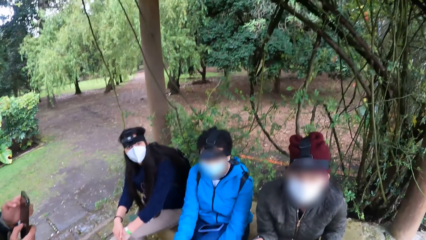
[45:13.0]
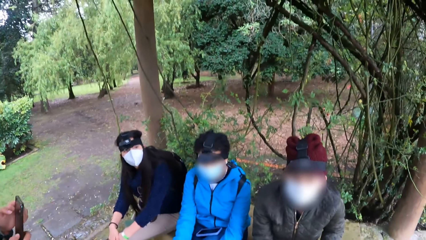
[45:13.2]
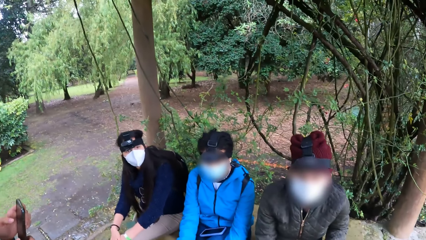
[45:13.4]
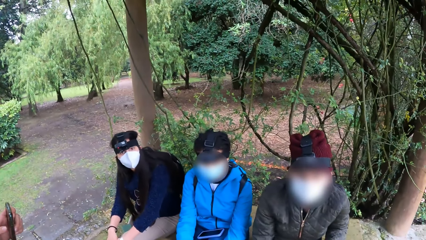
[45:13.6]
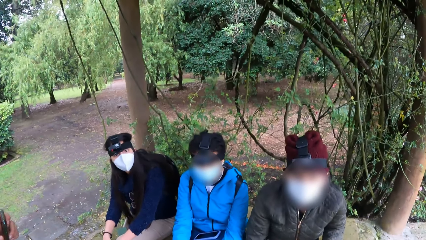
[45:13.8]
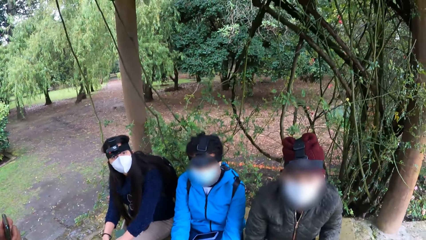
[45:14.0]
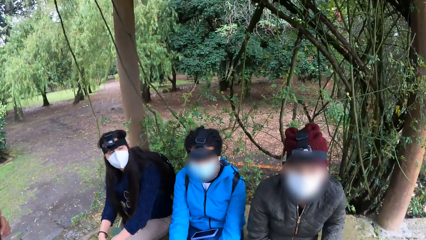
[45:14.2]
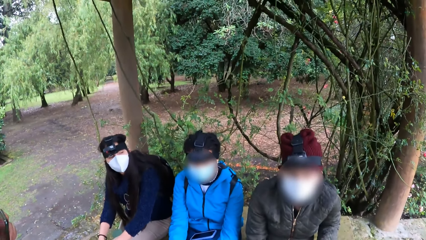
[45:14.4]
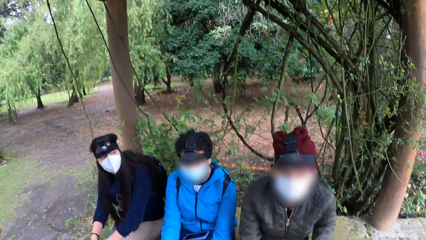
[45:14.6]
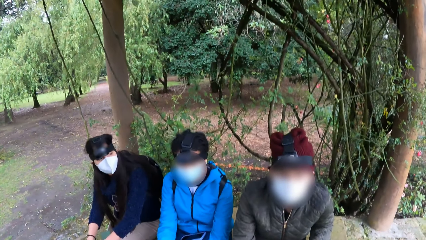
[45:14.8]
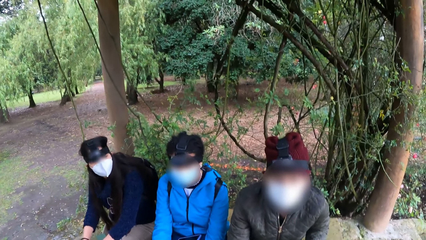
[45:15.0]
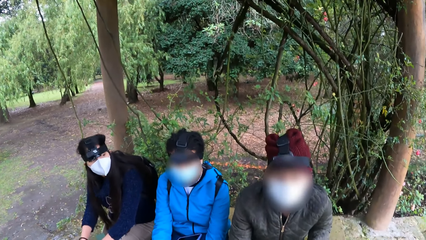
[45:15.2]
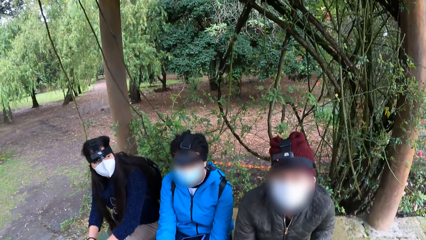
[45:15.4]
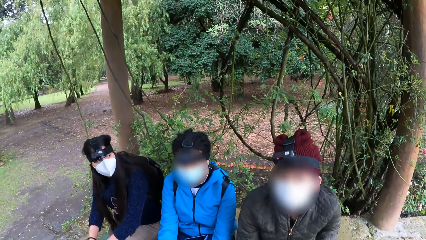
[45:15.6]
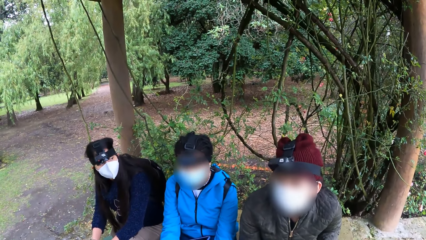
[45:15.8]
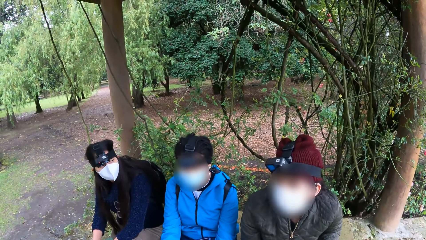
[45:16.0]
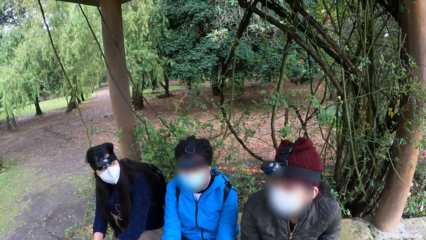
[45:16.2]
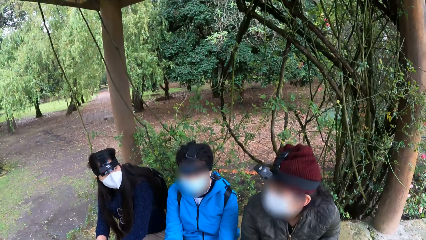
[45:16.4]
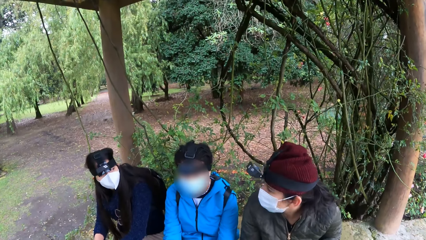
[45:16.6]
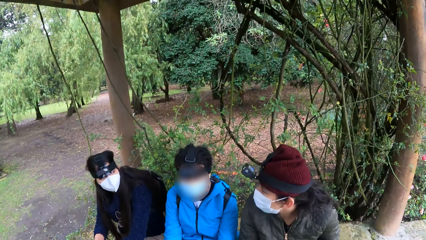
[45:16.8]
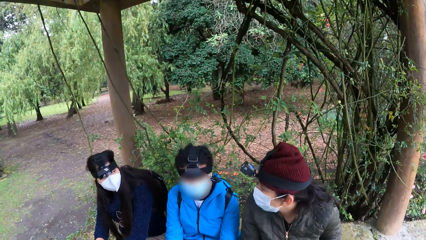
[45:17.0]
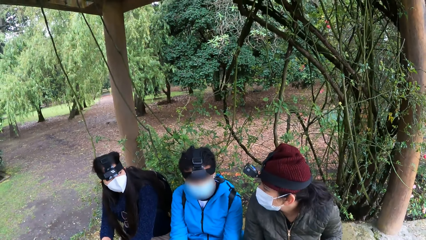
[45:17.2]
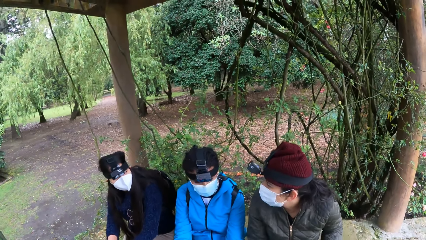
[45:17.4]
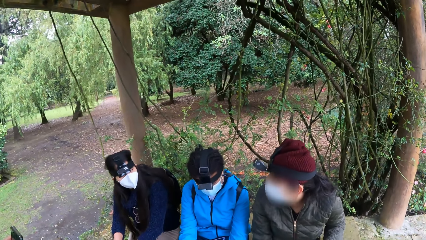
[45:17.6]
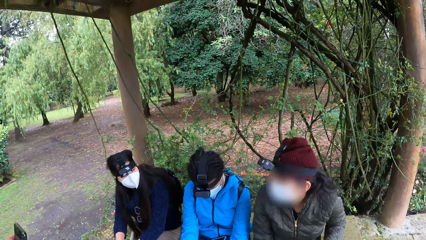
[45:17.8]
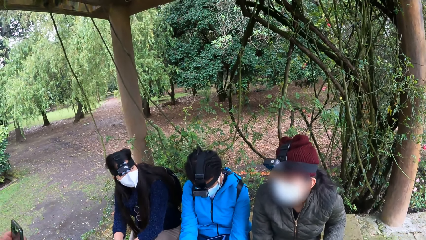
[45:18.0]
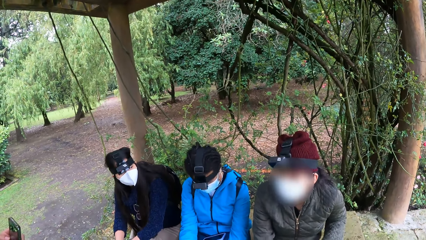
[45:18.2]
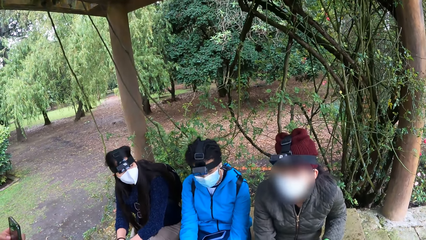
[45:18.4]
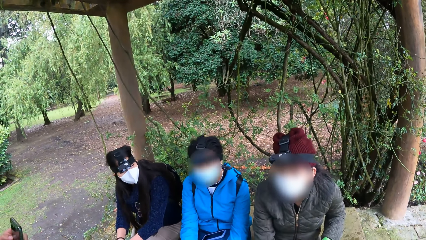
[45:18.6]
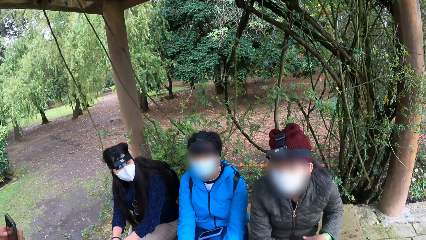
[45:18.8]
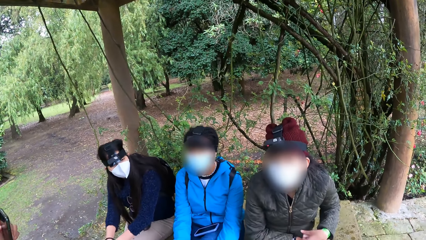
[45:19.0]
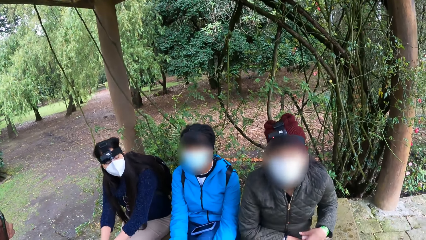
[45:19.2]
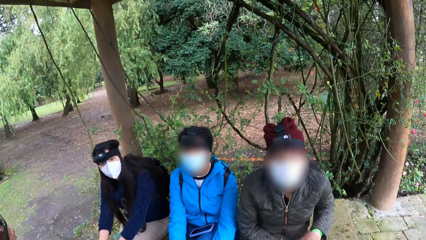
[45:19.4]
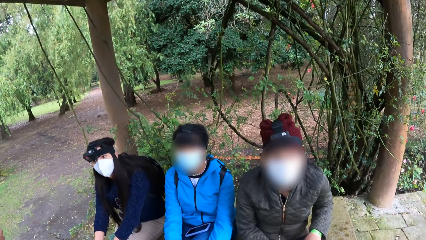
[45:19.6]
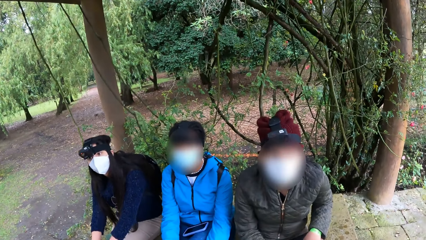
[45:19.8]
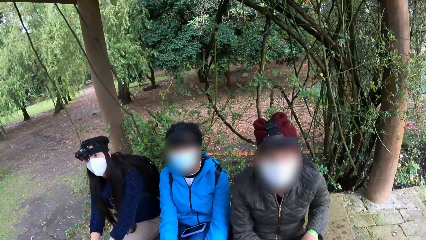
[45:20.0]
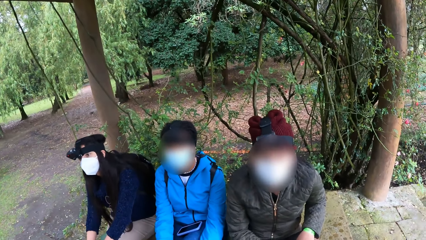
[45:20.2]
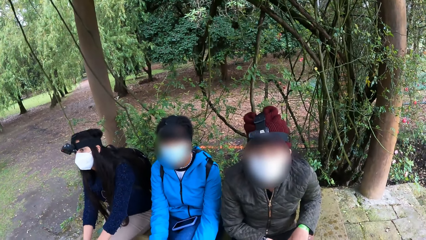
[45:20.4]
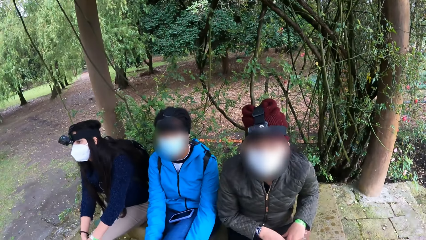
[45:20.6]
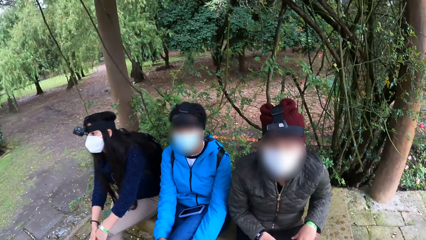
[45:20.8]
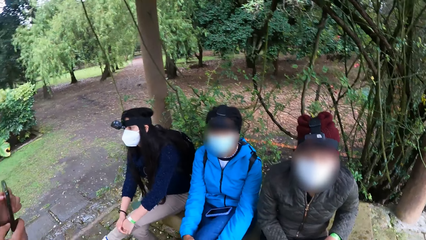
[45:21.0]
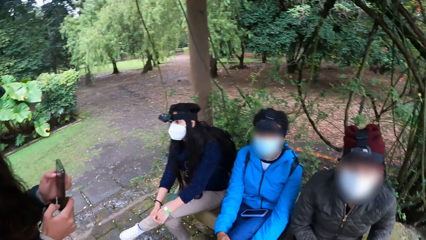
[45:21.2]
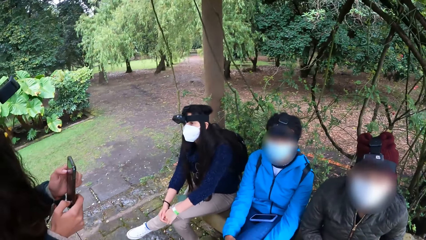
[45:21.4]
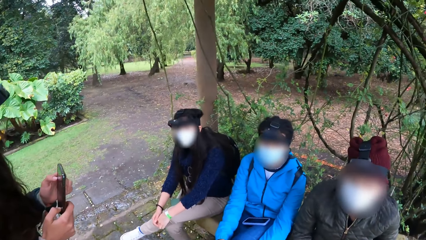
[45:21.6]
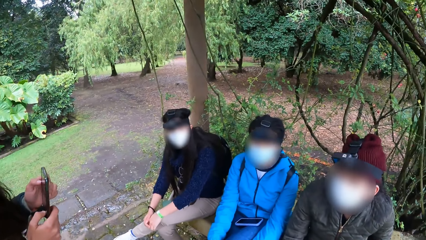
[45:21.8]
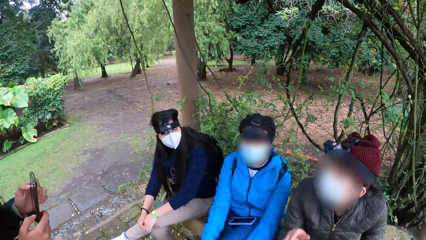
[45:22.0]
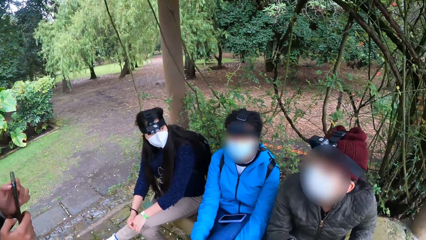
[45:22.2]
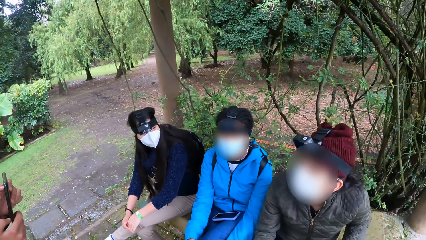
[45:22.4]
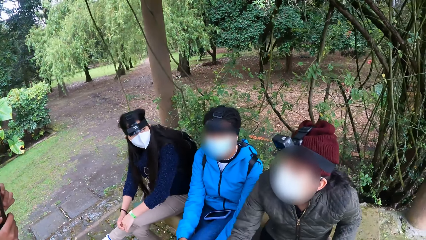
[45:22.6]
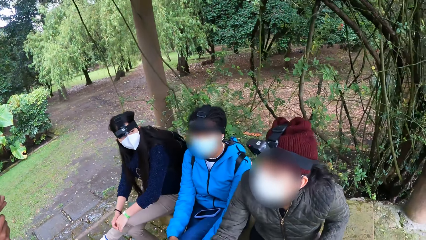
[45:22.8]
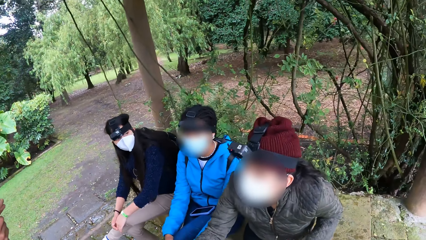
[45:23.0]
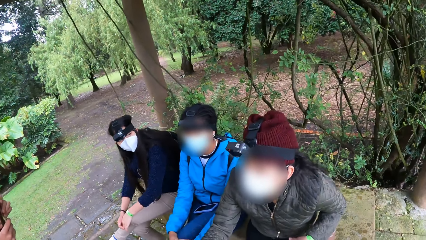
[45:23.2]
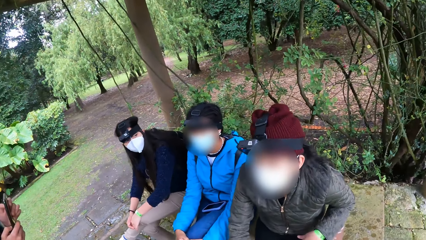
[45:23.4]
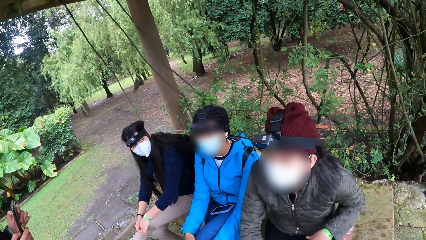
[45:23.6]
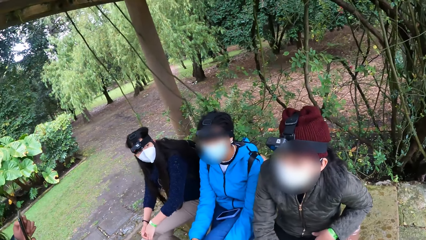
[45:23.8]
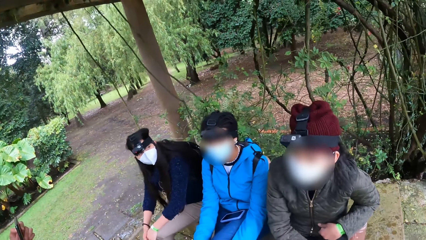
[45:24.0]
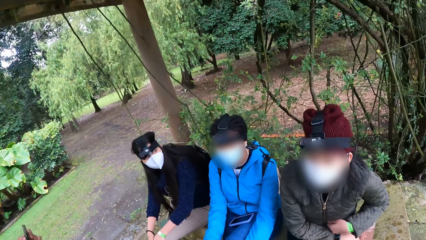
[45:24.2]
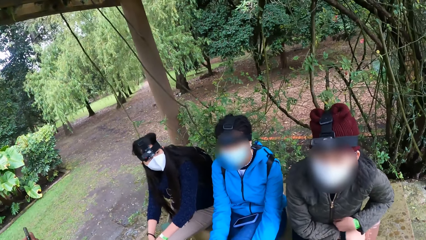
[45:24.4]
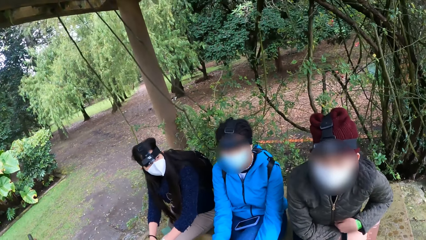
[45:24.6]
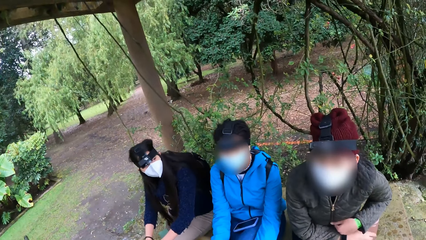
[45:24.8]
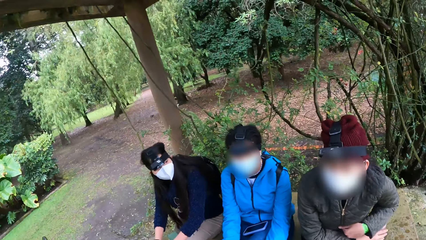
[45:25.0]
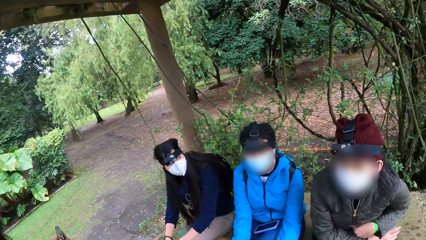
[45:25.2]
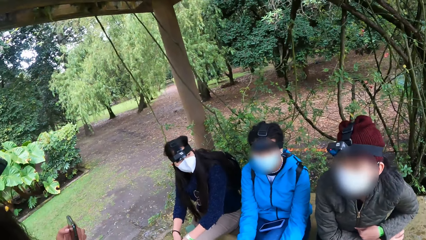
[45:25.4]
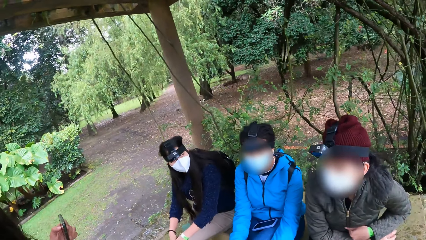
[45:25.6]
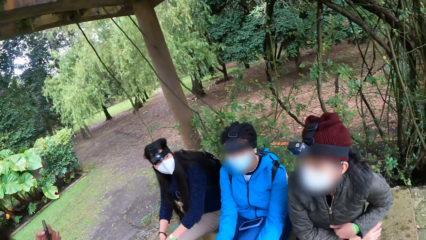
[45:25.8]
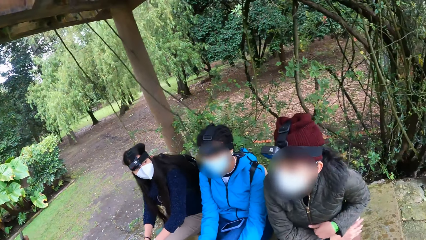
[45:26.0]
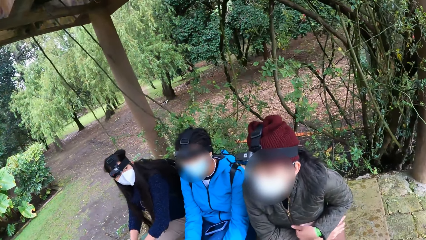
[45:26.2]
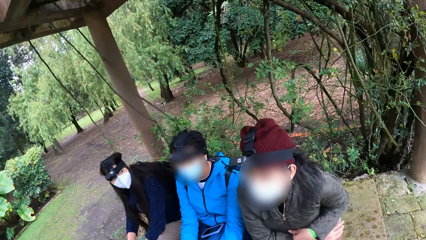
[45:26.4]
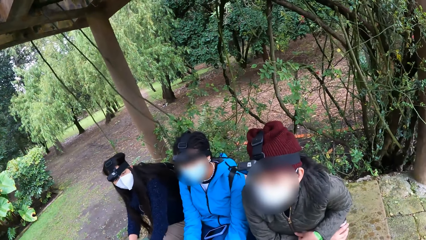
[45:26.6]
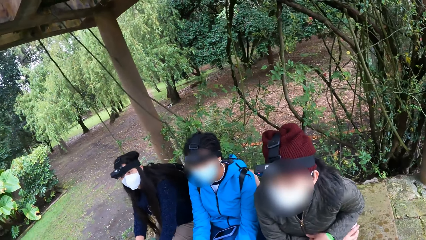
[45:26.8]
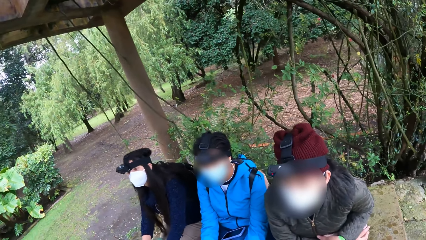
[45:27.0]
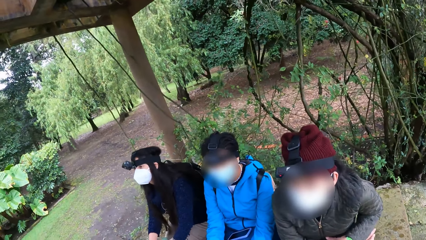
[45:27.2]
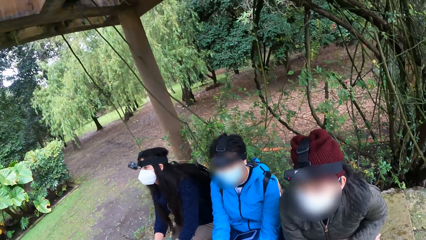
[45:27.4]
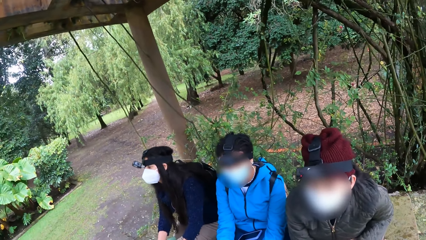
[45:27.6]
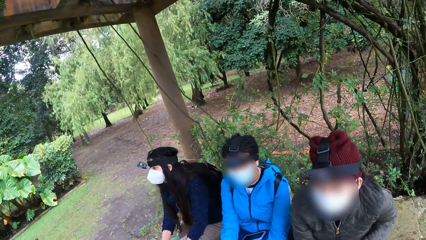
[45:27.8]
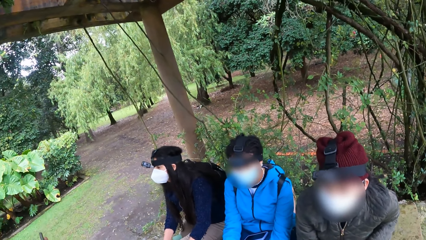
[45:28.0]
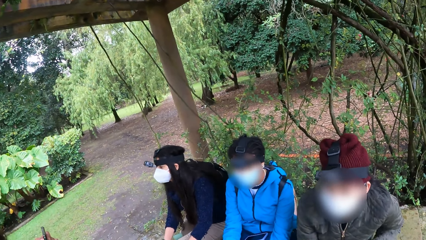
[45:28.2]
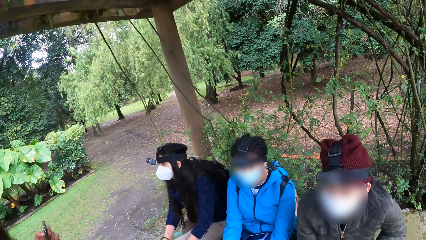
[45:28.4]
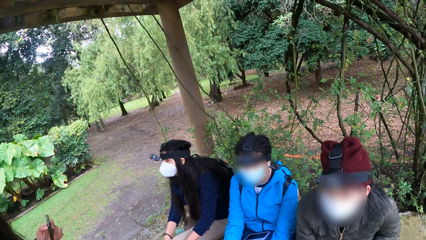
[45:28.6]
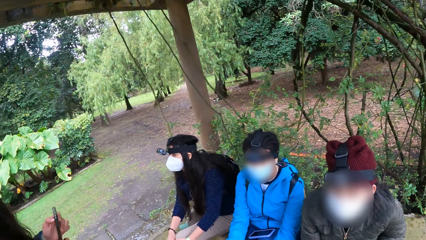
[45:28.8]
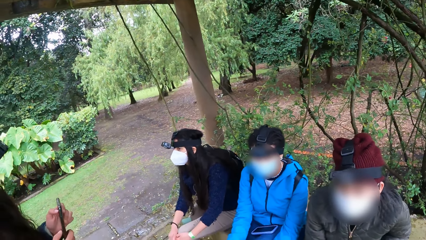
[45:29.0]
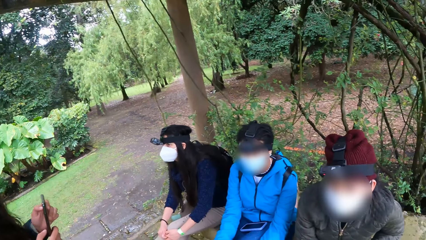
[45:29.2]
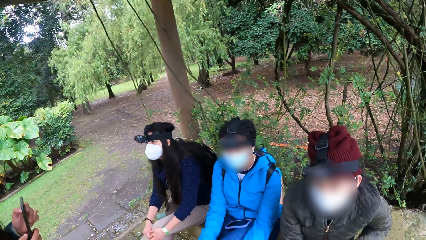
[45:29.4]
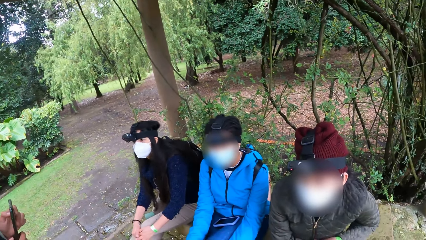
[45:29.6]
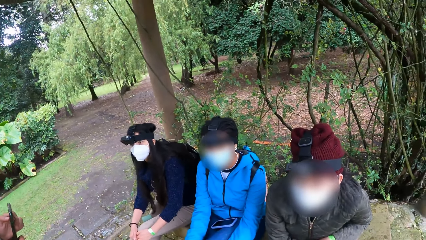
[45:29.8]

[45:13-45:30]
The woman touches a bottle on a concrete platform with her right hand.
